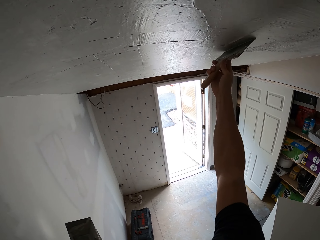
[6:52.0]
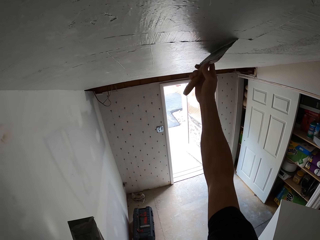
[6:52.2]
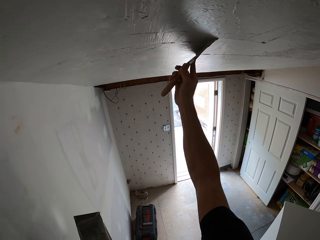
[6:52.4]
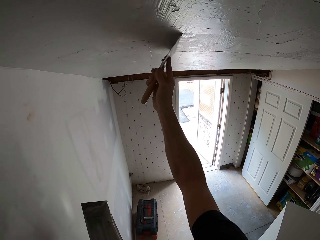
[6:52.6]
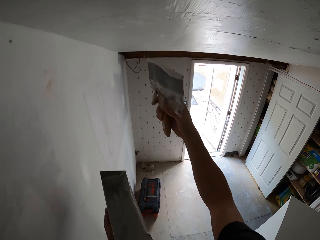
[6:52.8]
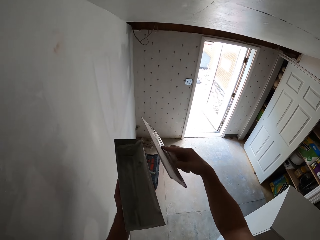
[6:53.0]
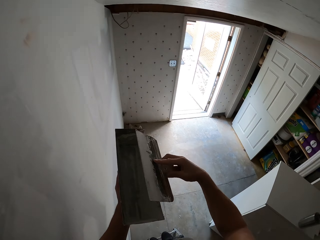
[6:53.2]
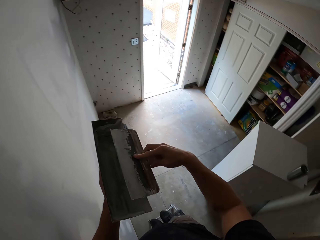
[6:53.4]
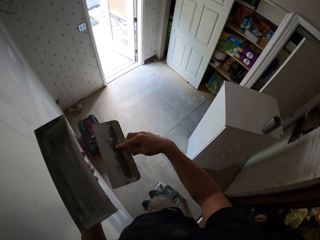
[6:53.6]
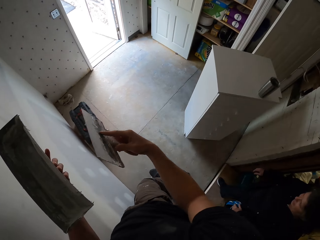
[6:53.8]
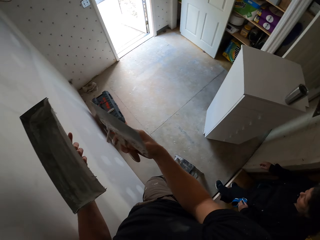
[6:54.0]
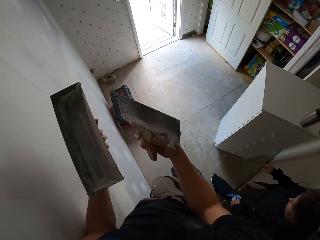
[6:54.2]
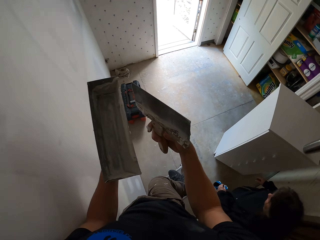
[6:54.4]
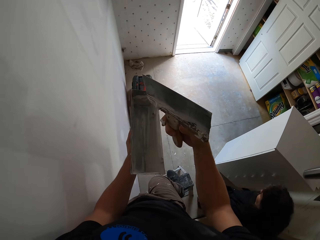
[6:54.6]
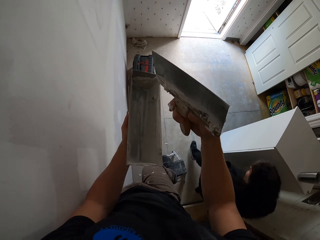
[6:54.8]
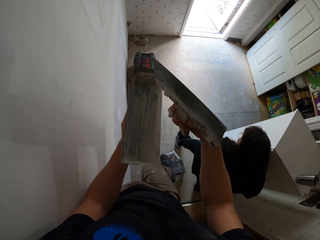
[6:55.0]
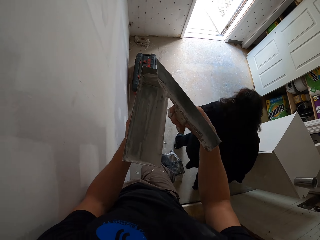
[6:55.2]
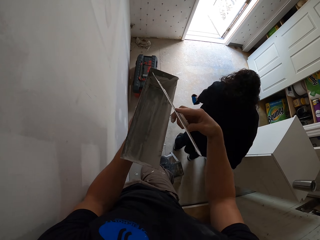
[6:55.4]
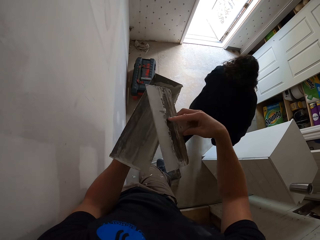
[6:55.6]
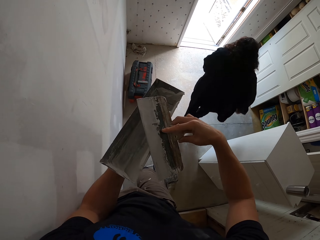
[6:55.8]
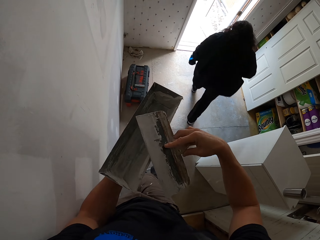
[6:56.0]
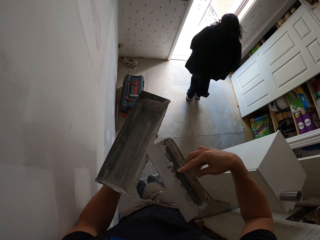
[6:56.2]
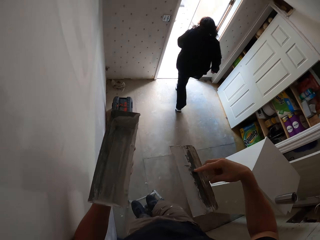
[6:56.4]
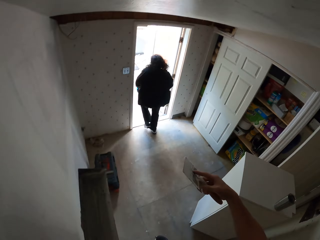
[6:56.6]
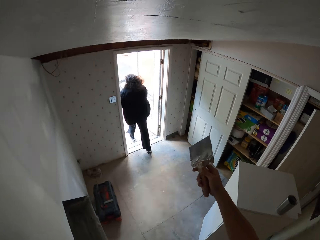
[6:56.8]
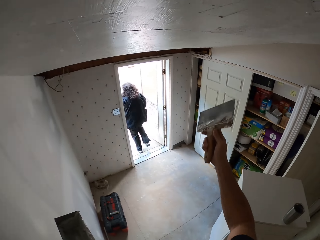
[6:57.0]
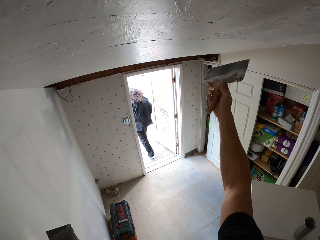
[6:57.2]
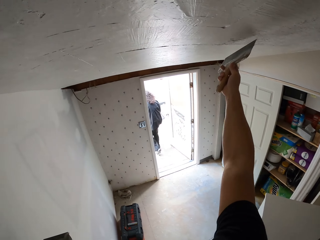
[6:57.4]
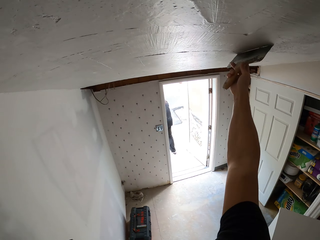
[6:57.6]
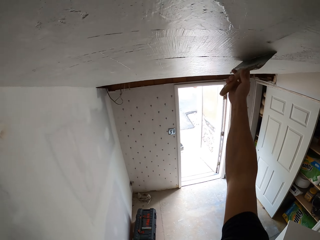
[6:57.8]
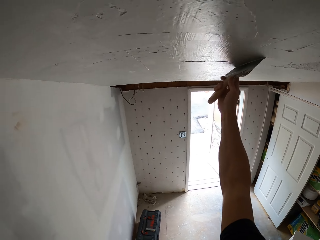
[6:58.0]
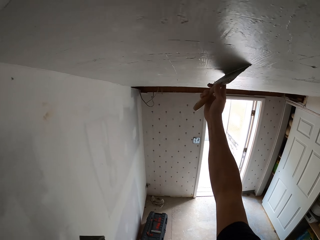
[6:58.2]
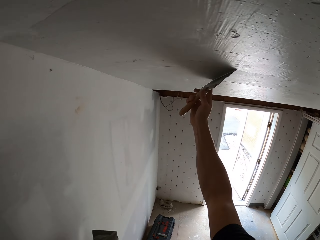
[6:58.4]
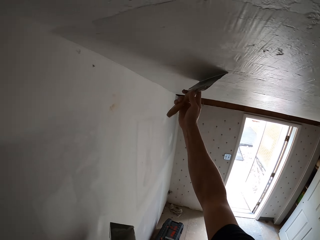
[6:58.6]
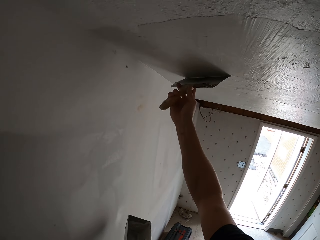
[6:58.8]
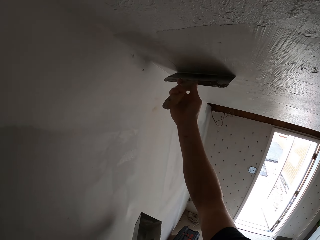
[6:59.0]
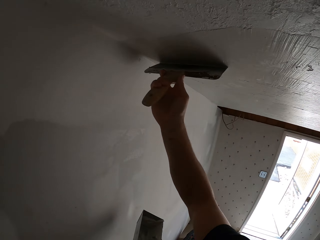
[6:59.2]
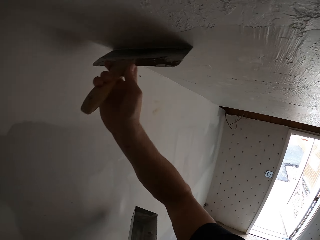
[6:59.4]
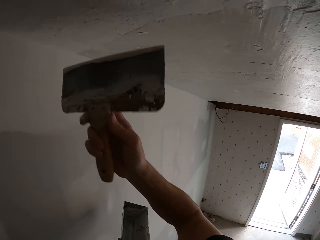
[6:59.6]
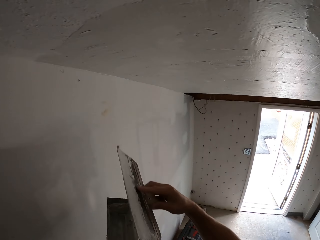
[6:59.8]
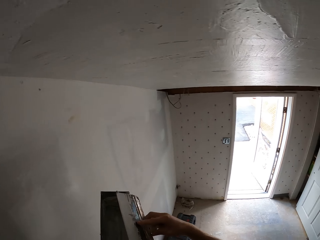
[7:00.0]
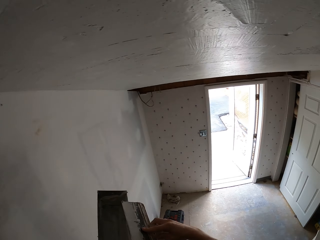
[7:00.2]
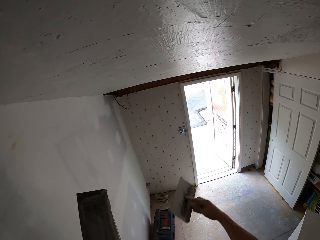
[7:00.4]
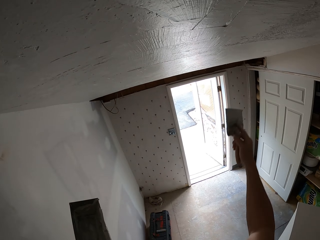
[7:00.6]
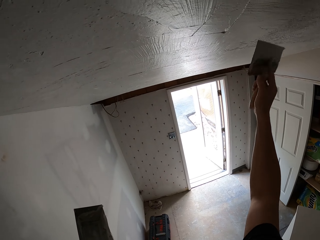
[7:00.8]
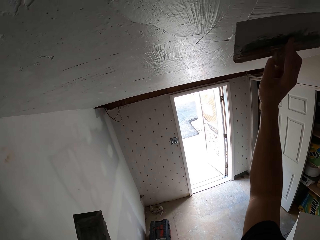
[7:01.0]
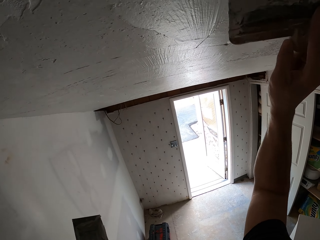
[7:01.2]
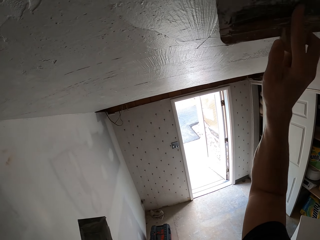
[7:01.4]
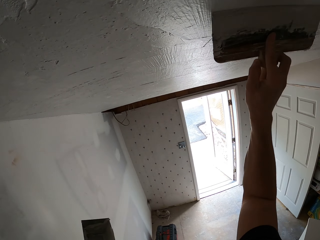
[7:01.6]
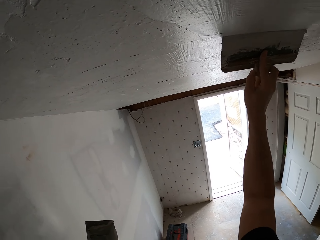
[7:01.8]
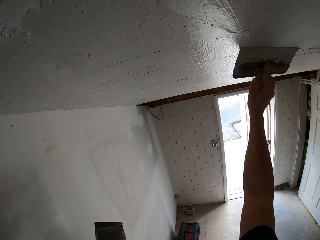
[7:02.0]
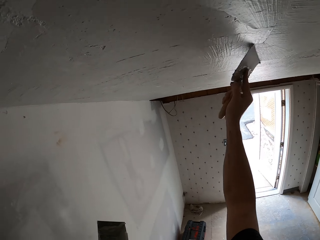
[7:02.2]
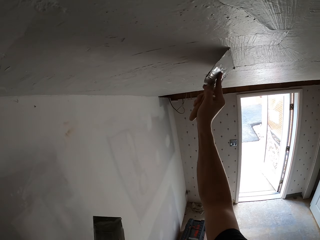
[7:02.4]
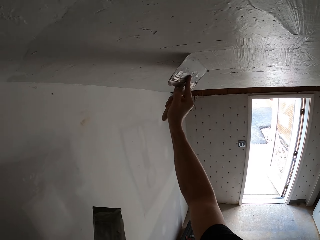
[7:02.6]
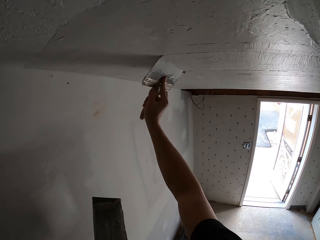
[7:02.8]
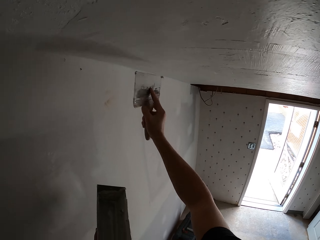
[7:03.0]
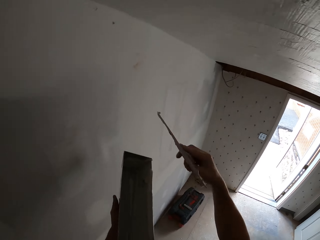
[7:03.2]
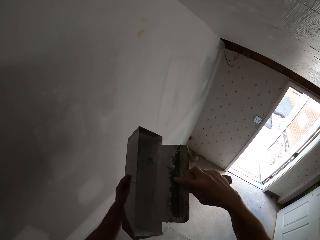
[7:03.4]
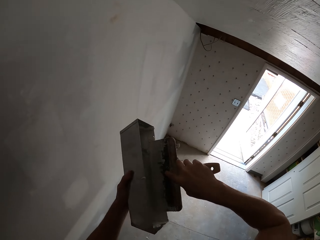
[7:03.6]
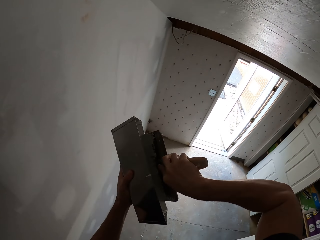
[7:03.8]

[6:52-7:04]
The camera wearer paints a wall. They wipe the brush on a container. They paint the wall. They wipe the brush on the container. They paint the wall.

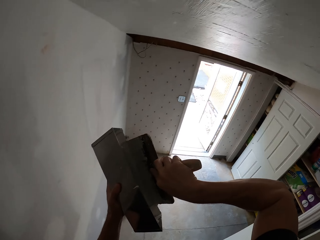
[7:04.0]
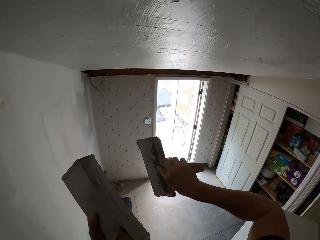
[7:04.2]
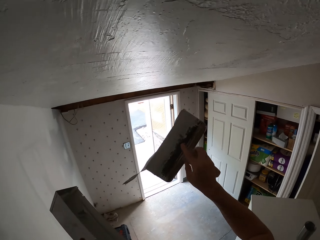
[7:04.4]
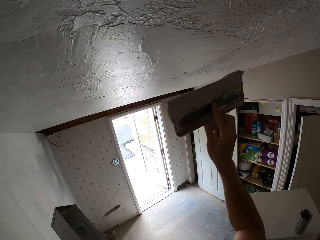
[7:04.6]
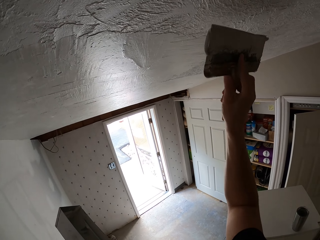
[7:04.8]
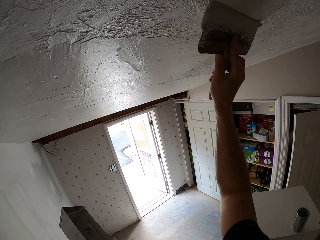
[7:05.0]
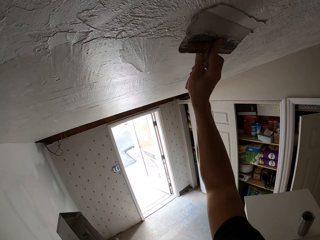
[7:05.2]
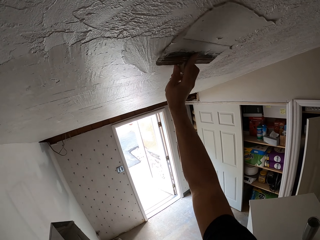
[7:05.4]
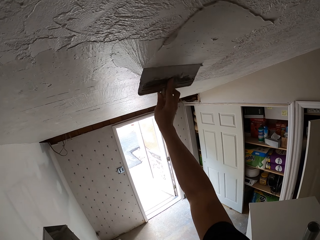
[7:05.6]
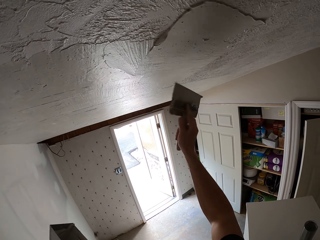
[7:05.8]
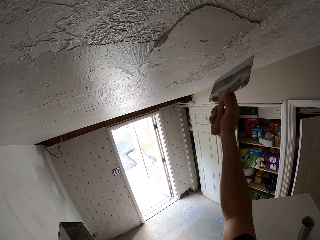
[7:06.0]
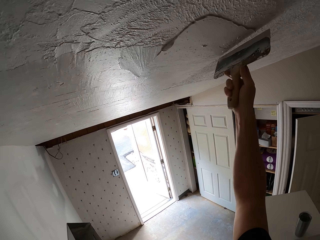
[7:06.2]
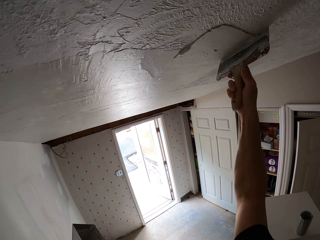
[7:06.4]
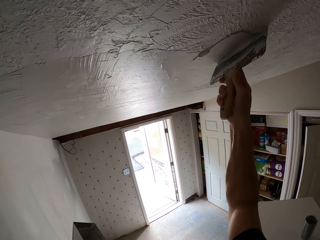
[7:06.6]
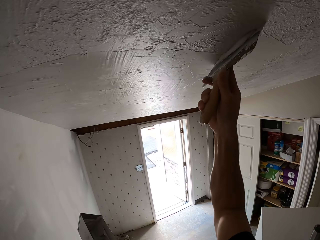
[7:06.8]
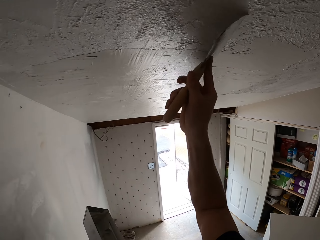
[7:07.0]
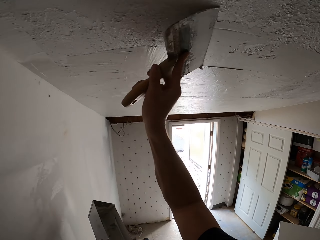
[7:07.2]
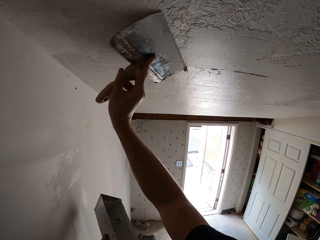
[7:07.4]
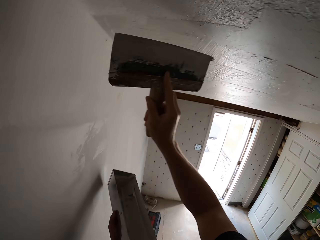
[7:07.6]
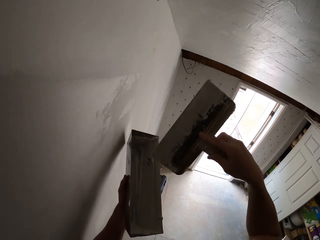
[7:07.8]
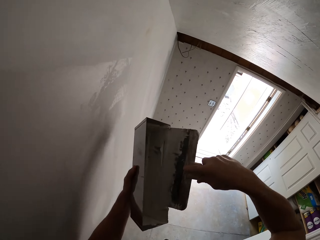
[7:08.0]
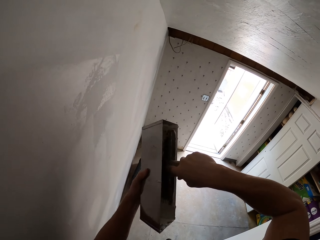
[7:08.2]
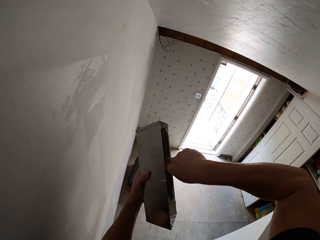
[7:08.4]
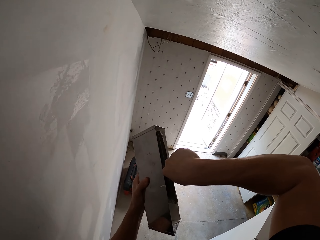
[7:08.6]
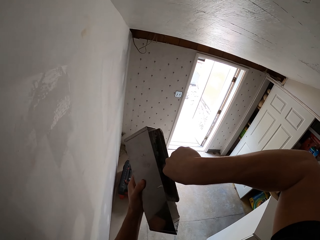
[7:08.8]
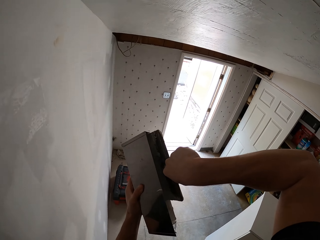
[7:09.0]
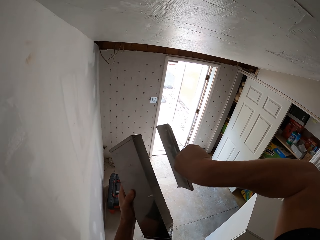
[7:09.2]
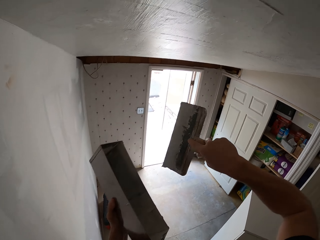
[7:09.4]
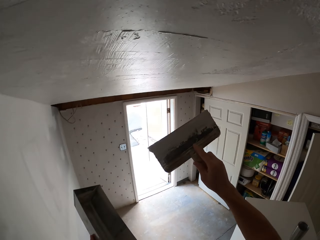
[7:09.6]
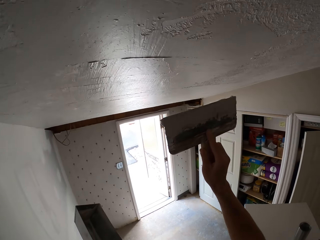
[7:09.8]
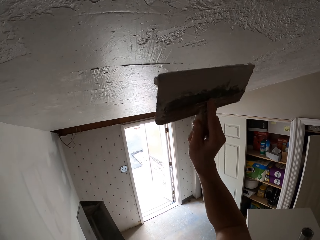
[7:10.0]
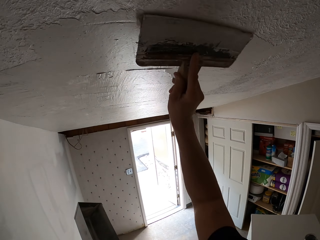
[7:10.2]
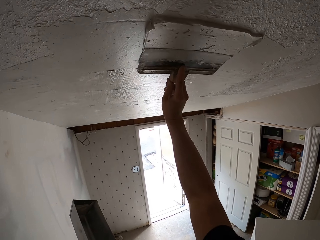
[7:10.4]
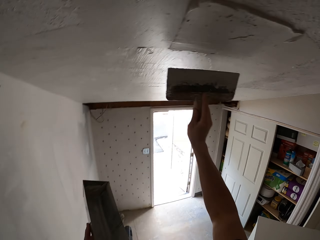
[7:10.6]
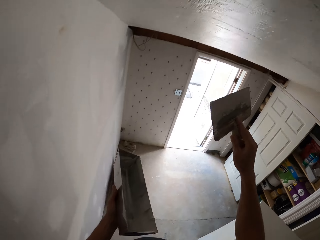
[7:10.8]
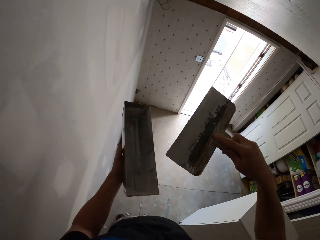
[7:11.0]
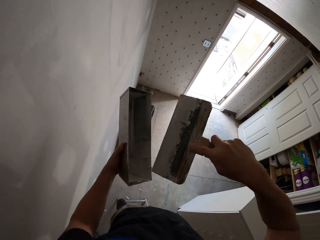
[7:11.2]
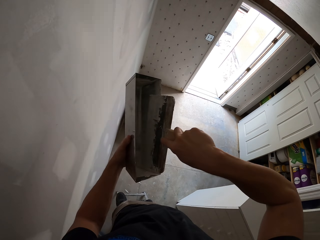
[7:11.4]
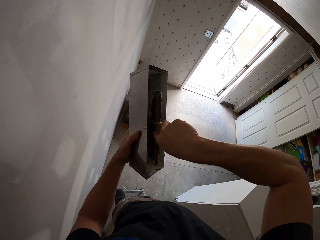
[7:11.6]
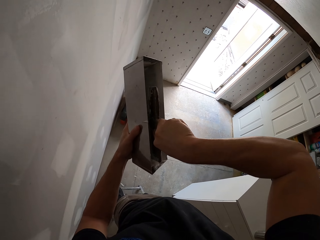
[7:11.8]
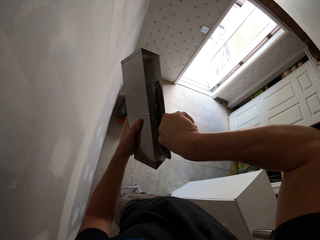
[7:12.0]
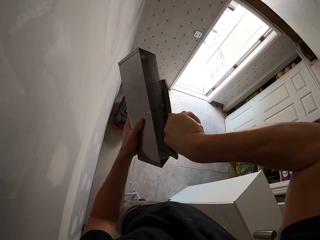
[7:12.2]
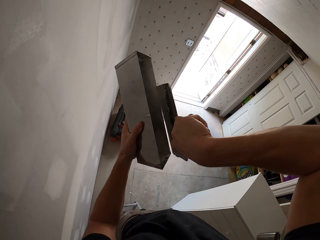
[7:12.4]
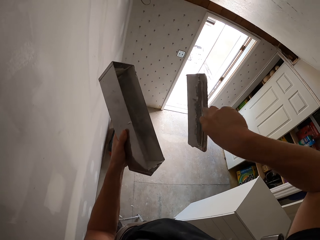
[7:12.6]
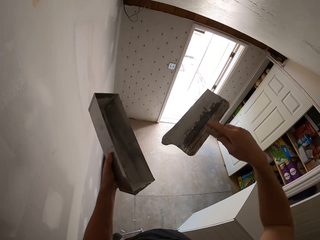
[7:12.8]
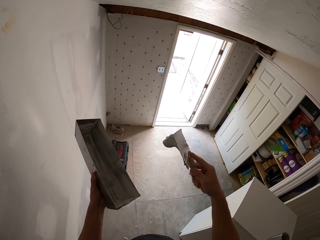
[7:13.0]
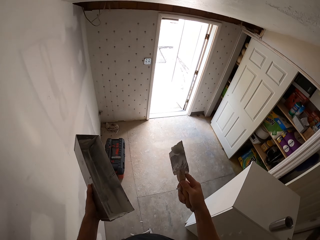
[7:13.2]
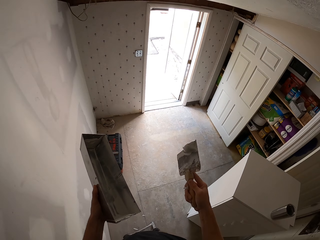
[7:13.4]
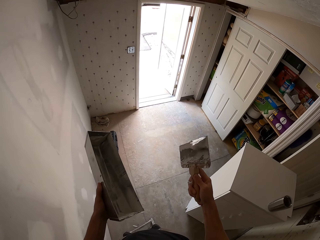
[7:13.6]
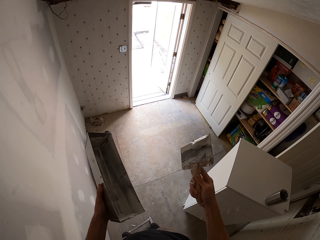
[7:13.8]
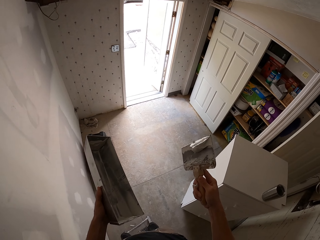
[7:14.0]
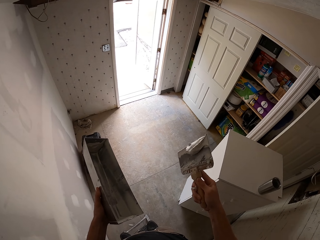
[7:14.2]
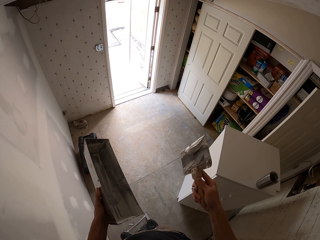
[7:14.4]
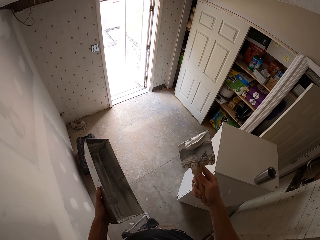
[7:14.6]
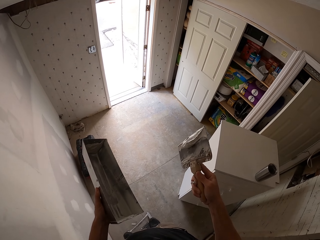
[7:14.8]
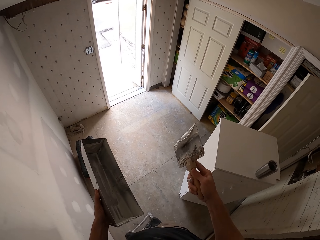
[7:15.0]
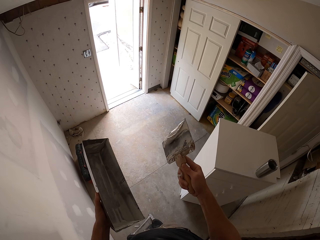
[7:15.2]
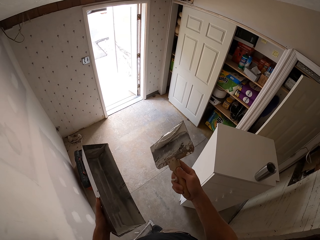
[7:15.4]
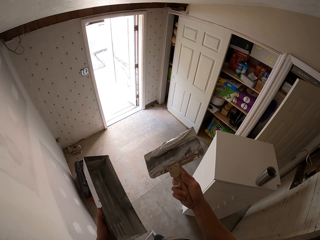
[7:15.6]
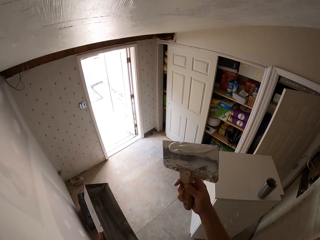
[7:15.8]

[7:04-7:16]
The camera wearer wipes the brush on a container. They paint a wall. They put the brush inside a paint. They paint the wall. They put the brush inside the paint.
